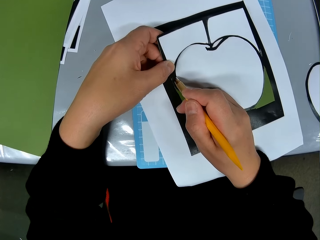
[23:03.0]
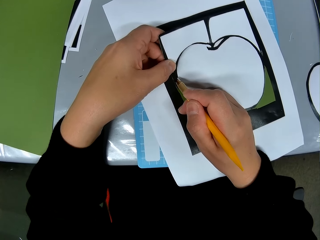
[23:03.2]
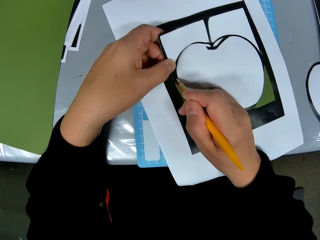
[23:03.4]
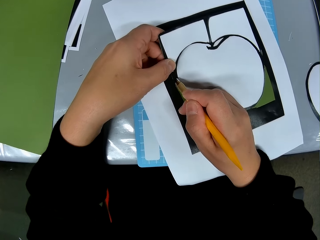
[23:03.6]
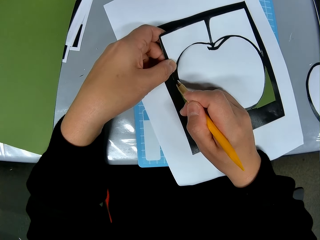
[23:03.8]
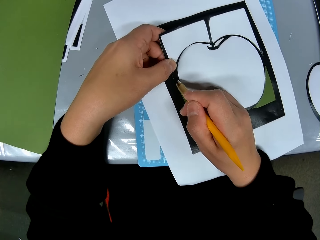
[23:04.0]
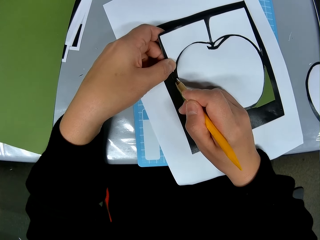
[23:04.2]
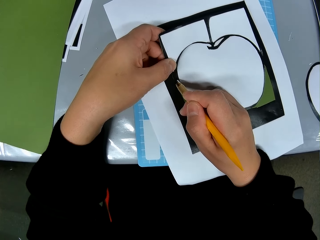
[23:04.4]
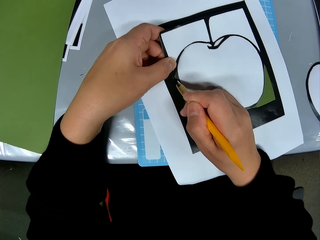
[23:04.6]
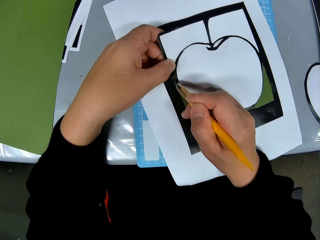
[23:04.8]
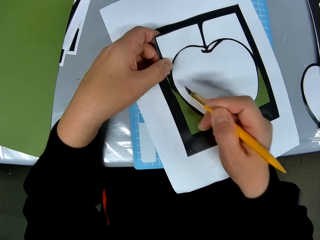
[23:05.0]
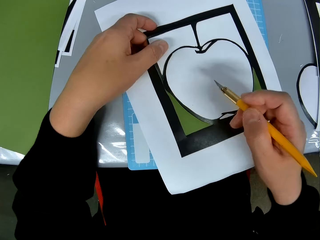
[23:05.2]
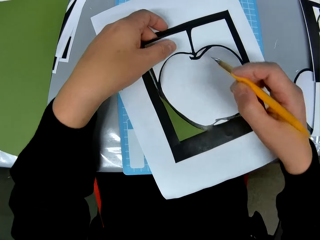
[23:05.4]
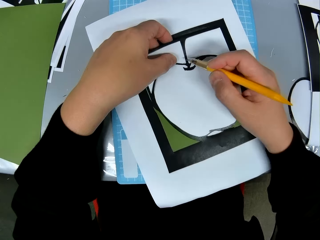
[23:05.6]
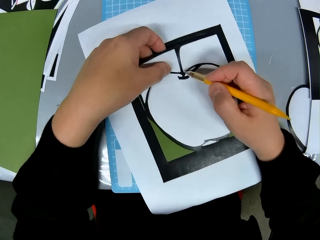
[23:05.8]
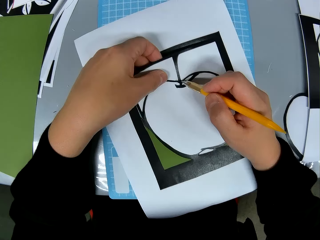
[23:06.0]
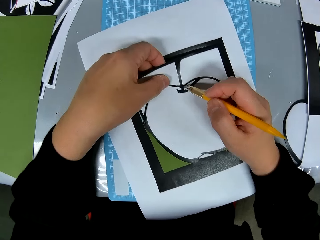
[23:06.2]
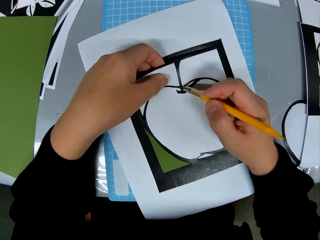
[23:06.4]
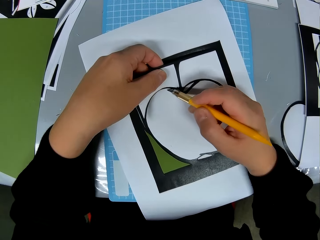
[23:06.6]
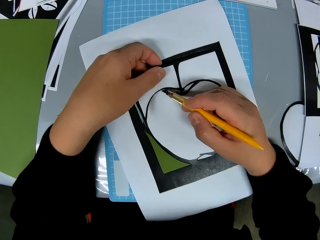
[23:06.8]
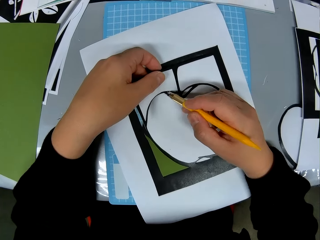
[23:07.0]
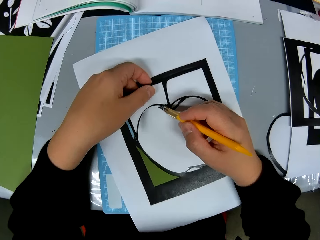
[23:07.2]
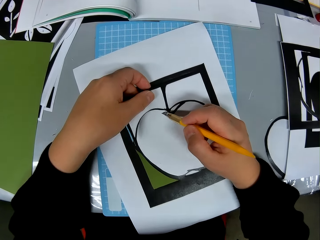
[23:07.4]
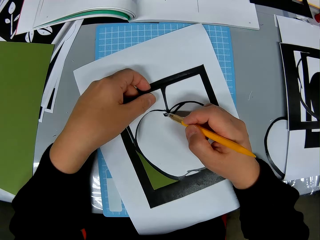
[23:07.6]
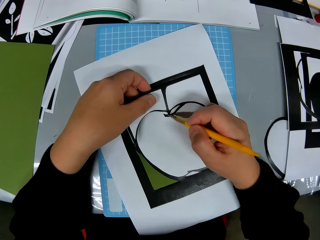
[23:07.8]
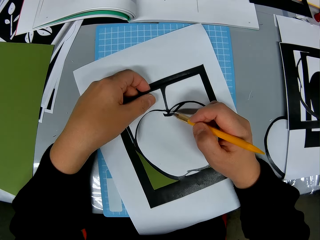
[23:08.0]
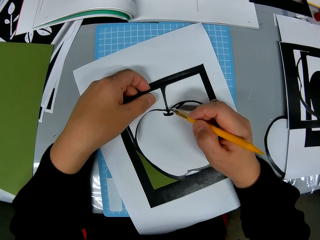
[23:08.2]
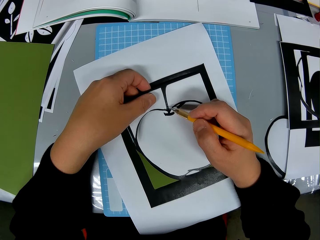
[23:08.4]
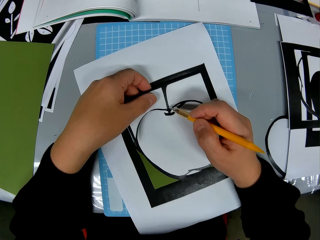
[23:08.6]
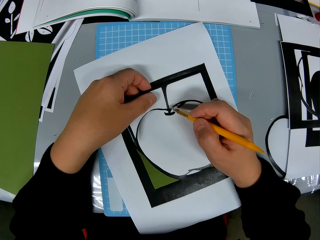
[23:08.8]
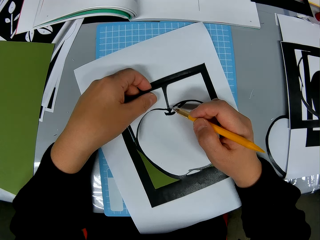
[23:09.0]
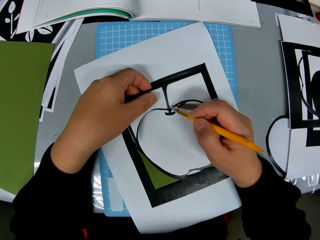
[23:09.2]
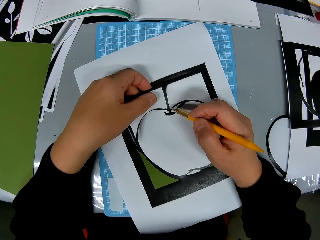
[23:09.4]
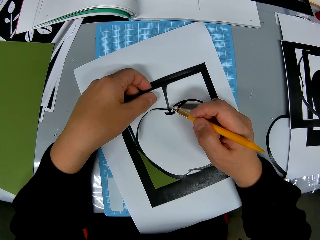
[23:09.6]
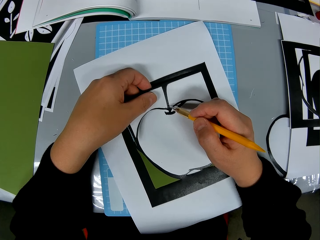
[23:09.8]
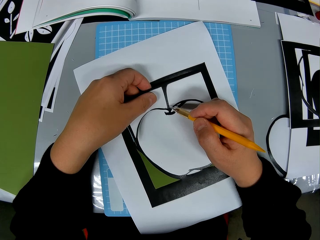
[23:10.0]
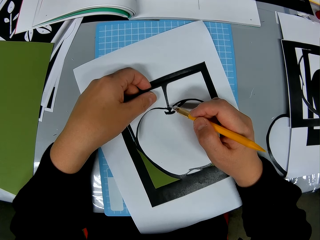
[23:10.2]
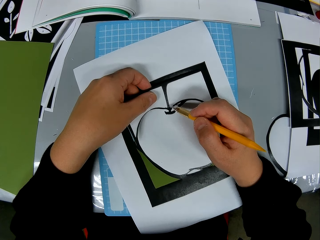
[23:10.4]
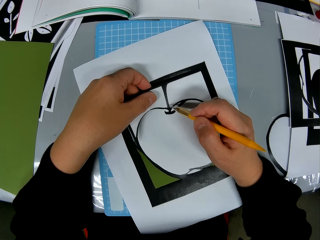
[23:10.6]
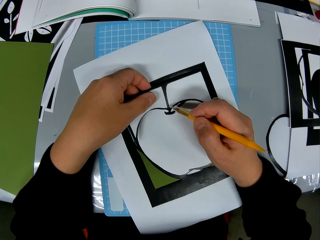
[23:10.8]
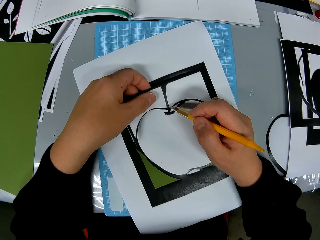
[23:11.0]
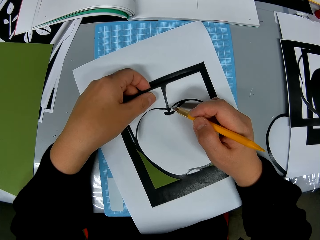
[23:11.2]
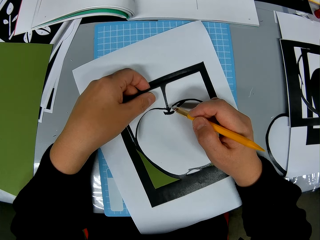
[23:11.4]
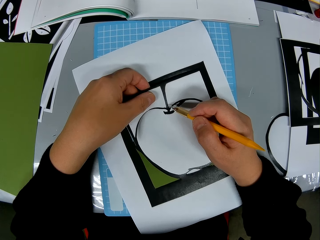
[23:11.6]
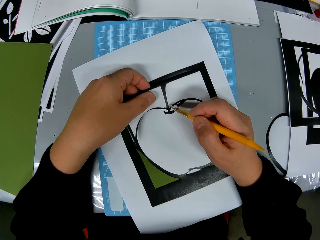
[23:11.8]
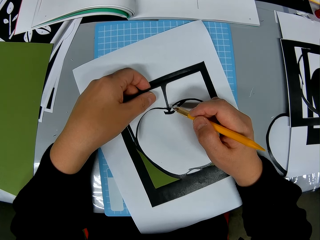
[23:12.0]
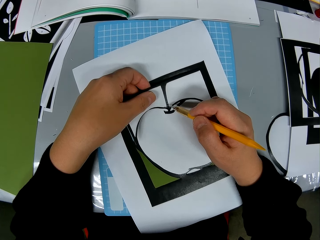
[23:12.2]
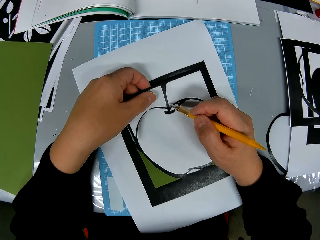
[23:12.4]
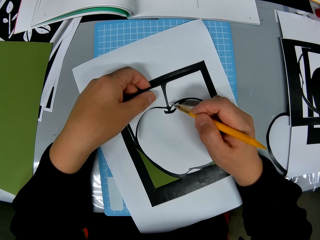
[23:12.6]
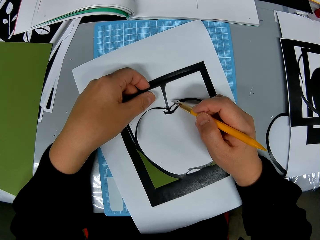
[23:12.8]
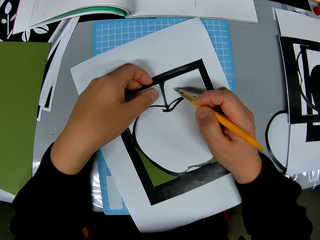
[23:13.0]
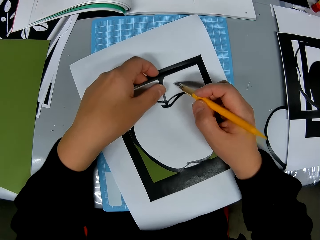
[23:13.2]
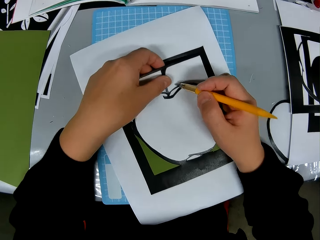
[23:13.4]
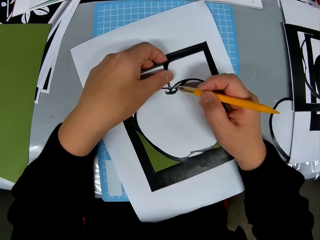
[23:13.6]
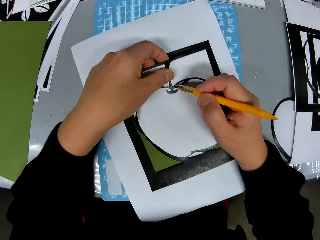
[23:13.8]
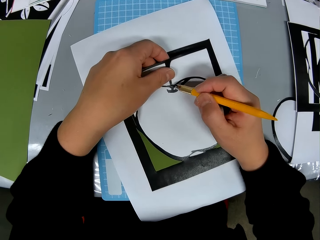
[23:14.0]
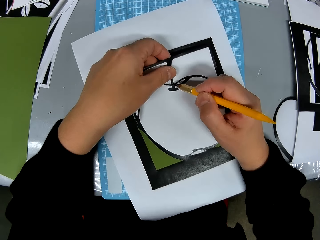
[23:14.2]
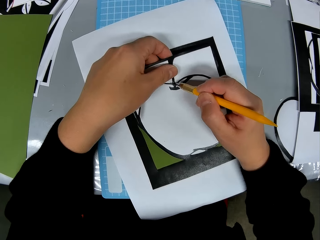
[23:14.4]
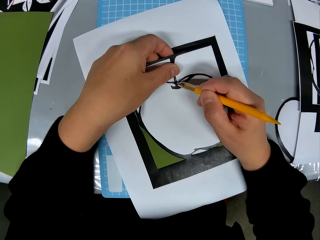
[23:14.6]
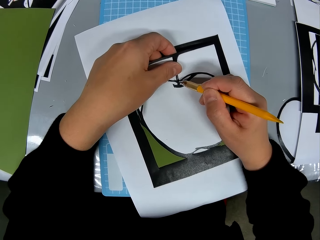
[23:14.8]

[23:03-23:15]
The camera wearer continues to cut the drawing paper. They look at the picture.

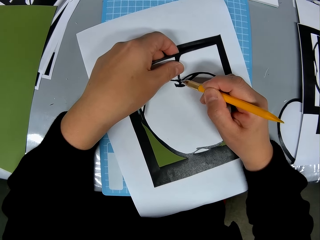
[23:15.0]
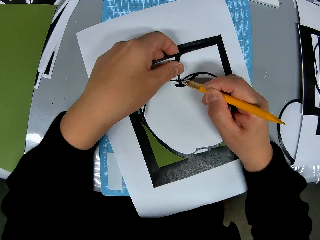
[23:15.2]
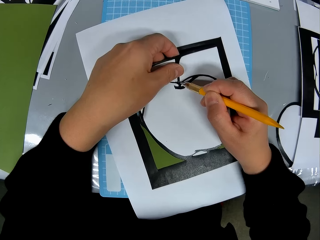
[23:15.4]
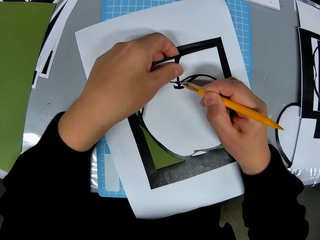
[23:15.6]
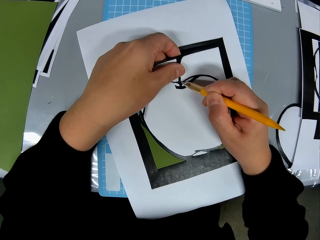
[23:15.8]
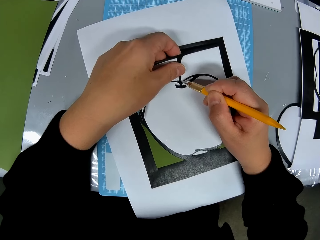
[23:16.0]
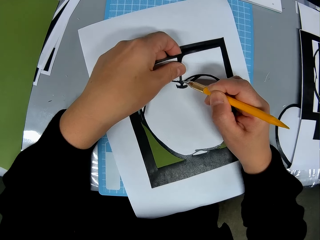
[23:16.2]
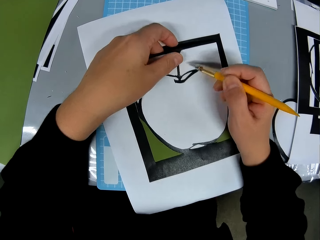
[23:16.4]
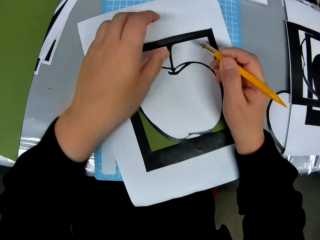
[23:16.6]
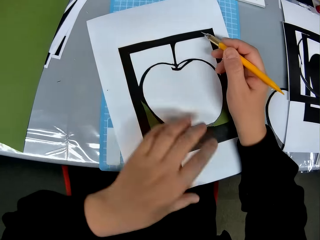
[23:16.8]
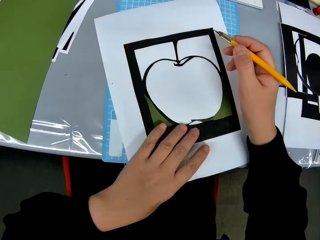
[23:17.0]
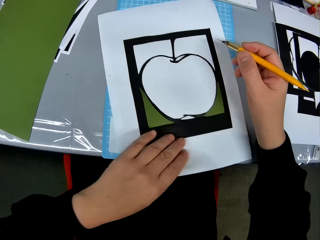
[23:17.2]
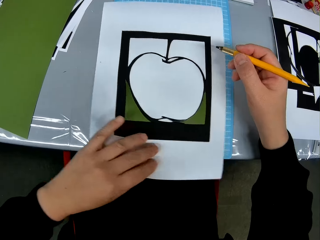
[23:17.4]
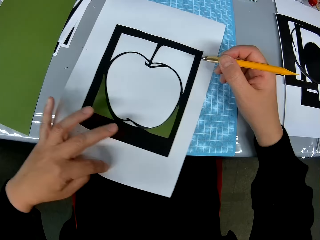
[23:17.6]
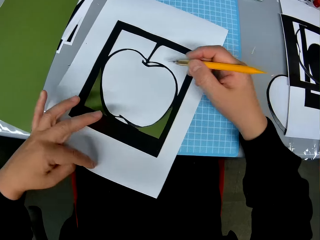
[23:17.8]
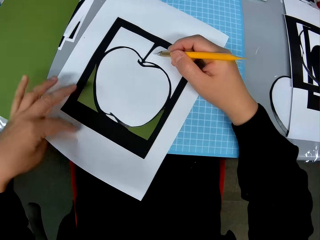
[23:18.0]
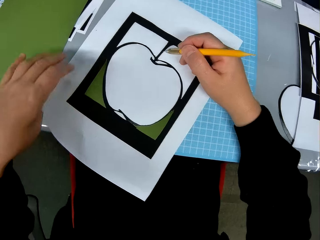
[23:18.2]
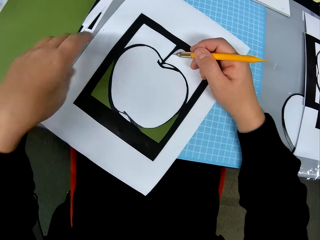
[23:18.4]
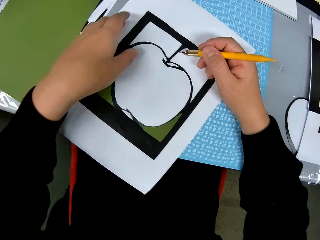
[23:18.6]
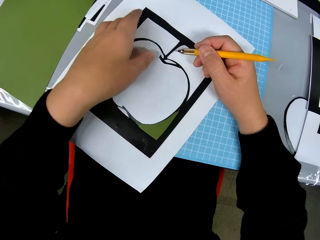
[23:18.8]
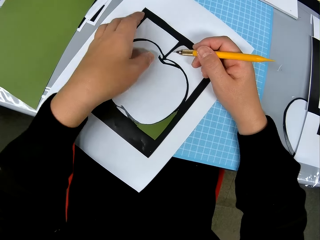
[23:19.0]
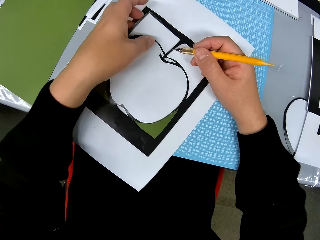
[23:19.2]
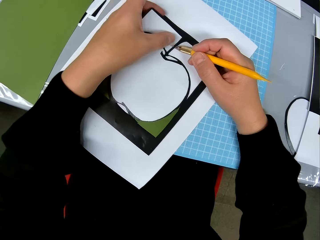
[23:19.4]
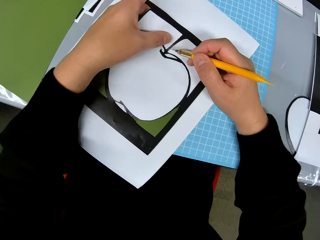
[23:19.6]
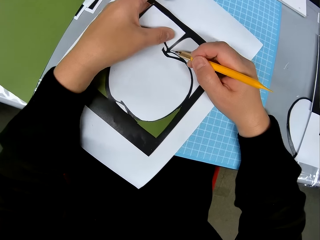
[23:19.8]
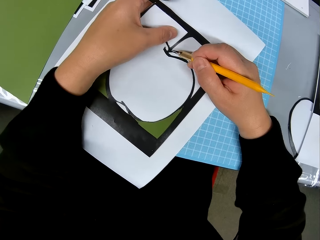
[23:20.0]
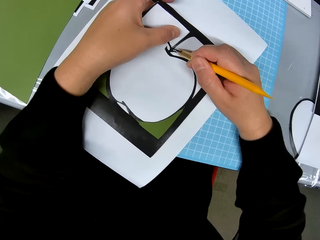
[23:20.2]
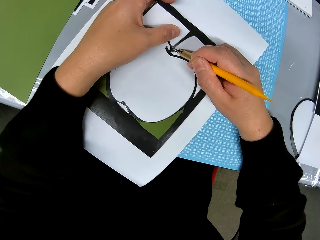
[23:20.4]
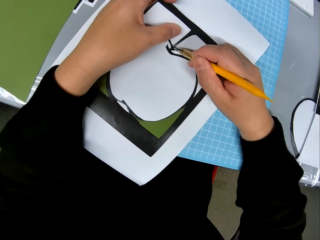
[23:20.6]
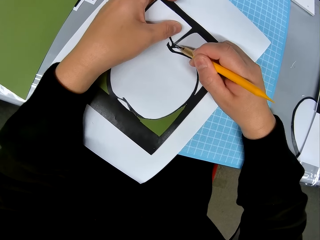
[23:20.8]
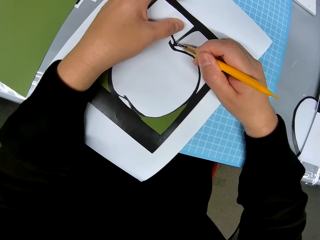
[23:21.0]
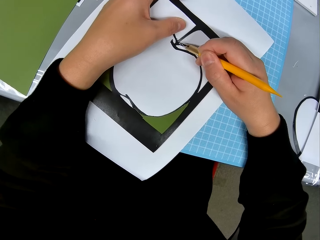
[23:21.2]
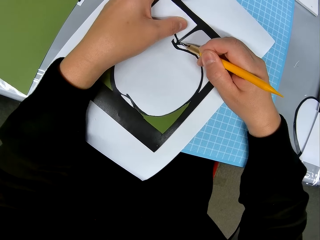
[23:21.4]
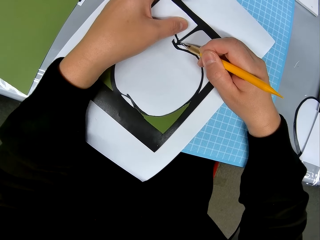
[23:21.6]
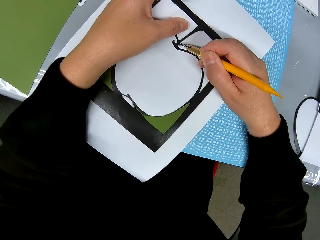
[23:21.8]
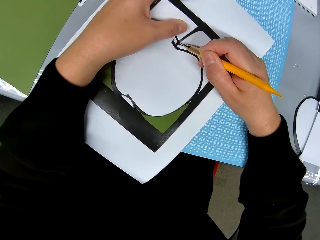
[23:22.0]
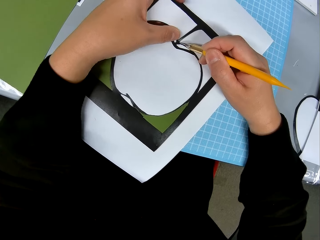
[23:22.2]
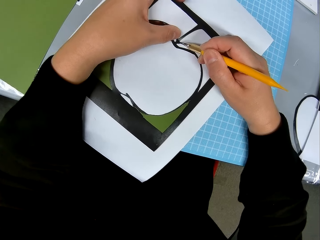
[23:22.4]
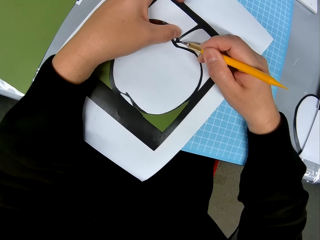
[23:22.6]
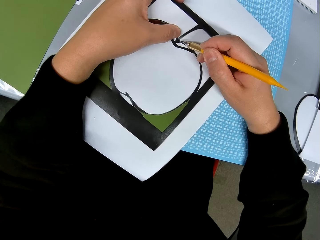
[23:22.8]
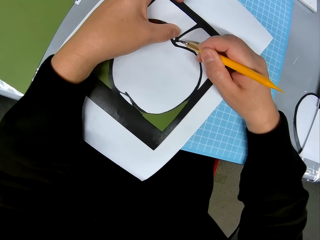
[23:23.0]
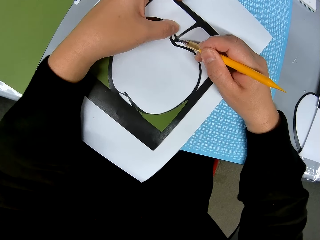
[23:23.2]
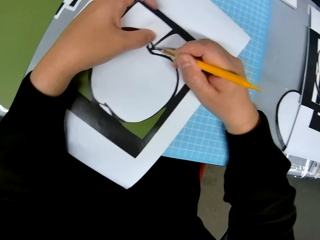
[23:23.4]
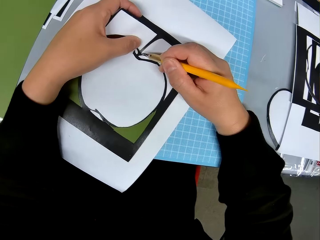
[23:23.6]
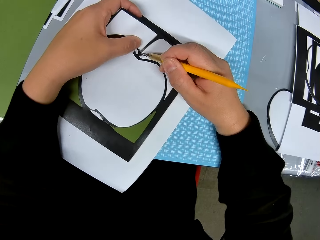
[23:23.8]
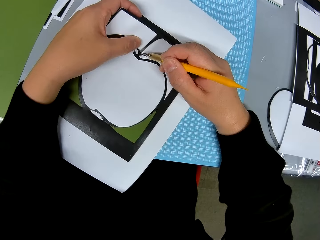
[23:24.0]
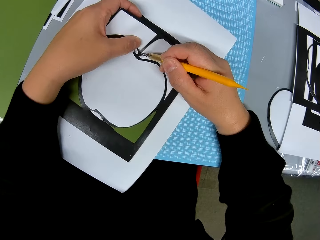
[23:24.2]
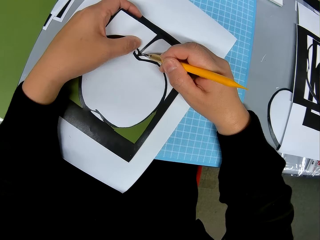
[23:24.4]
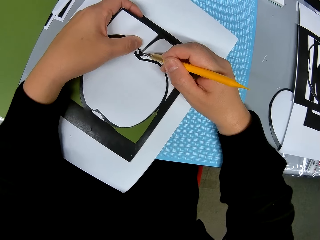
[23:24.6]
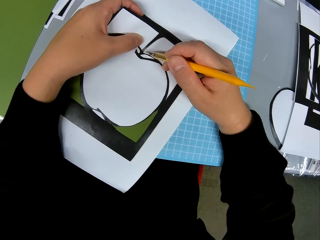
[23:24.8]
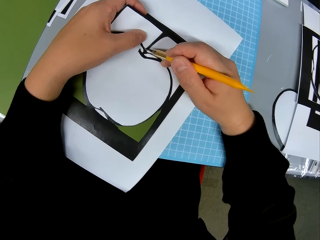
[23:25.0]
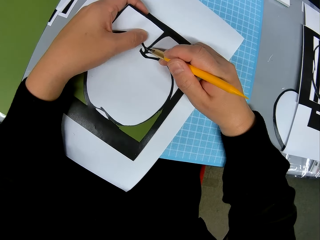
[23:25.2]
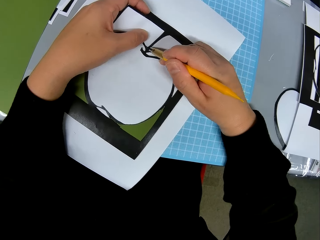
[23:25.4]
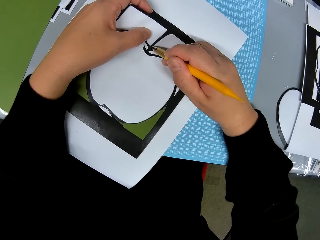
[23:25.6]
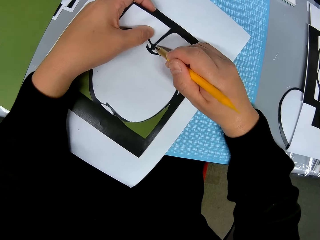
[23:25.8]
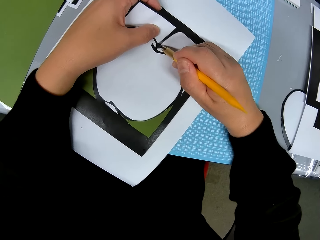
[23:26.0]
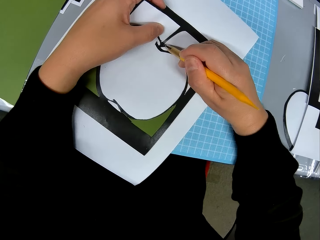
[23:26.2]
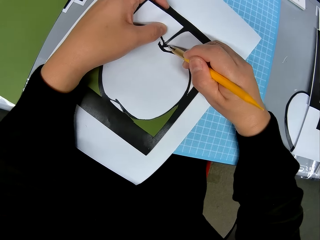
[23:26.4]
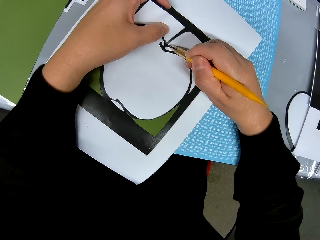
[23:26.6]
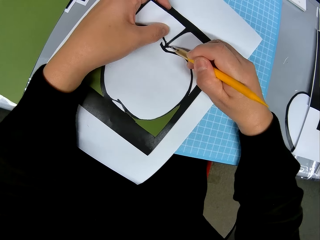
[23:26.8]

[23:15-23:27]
The camera wearer turns the paper. They adjust the paper. They continue to cut the drawing paper.
